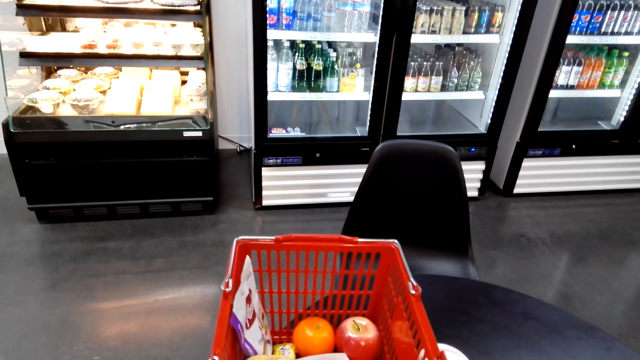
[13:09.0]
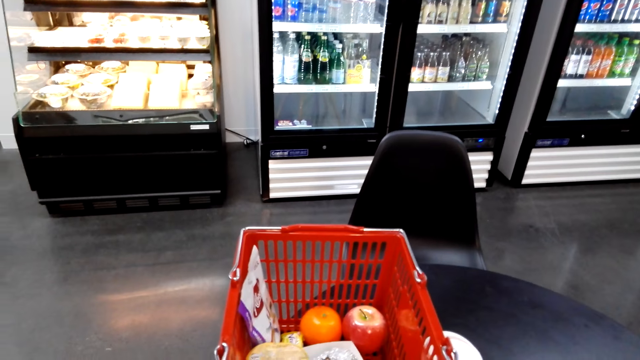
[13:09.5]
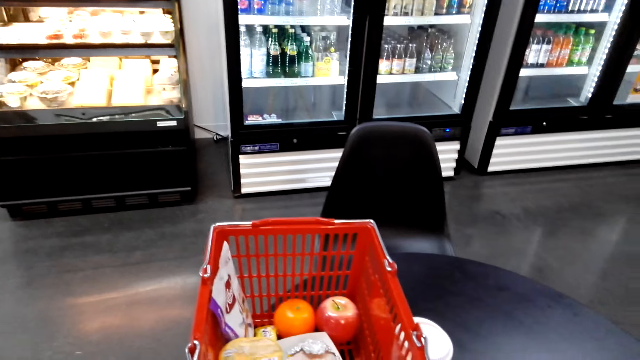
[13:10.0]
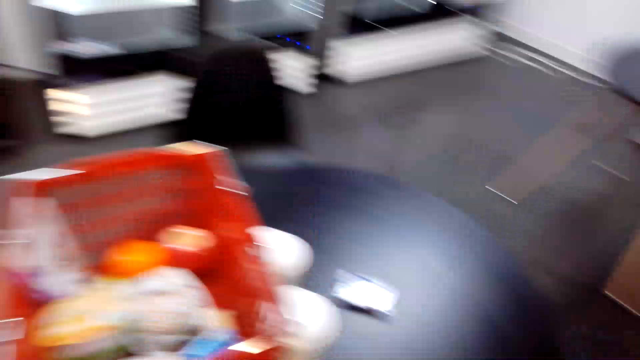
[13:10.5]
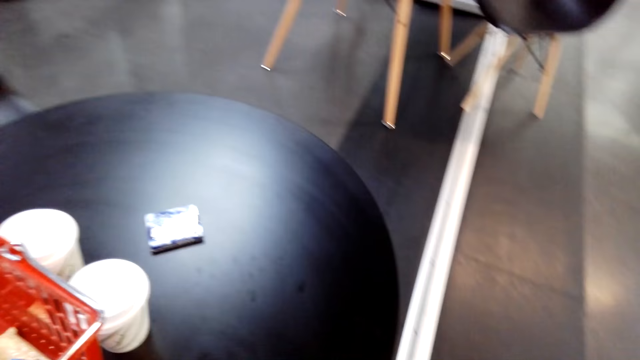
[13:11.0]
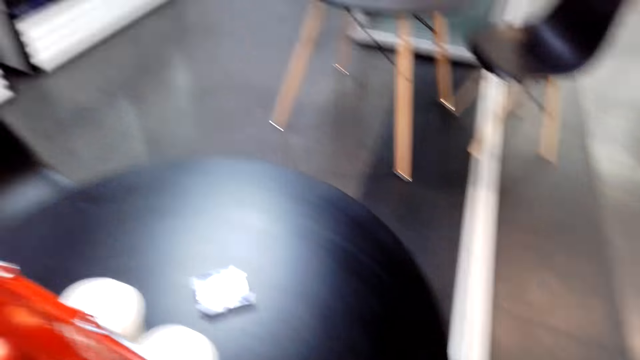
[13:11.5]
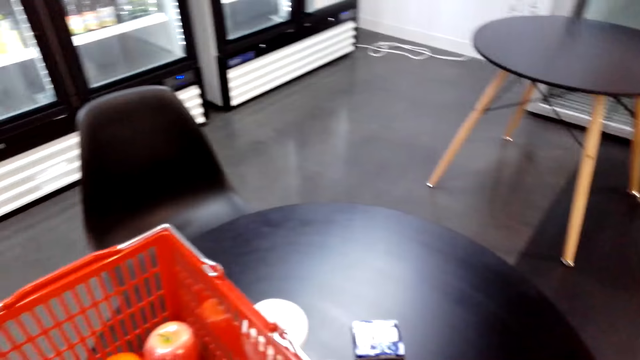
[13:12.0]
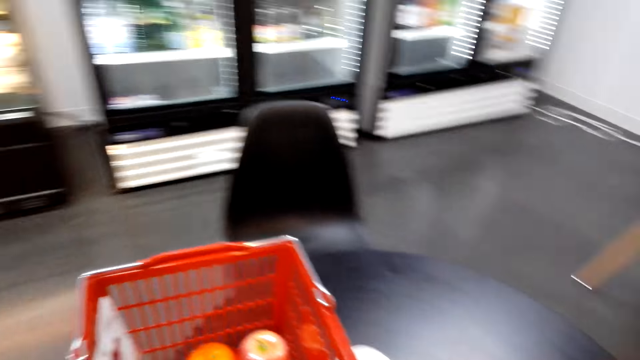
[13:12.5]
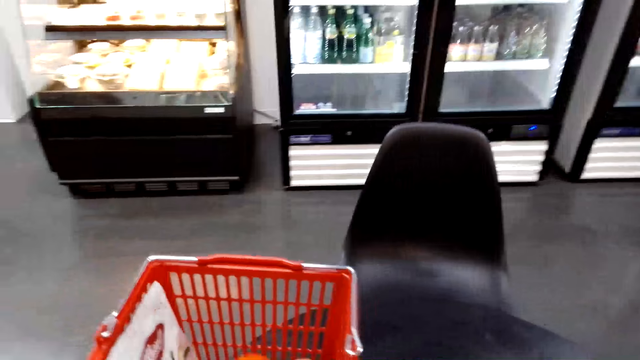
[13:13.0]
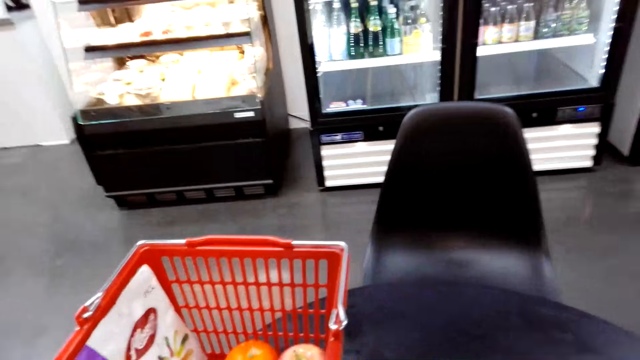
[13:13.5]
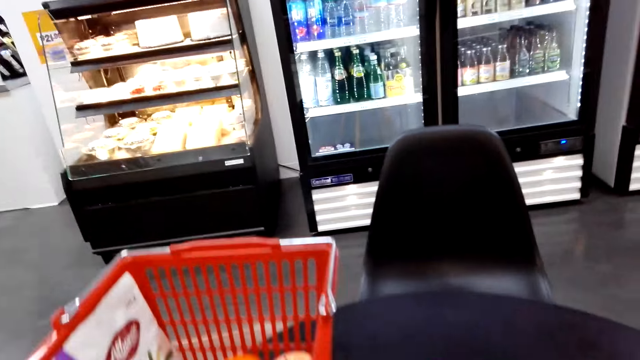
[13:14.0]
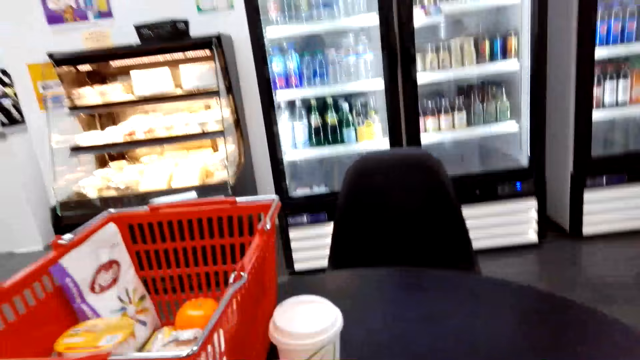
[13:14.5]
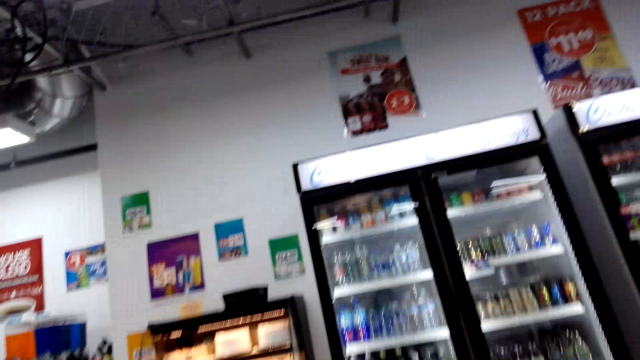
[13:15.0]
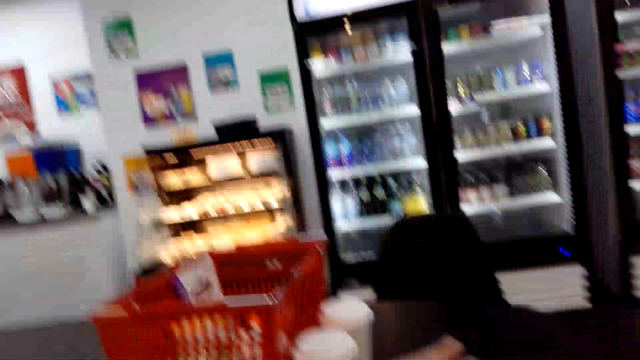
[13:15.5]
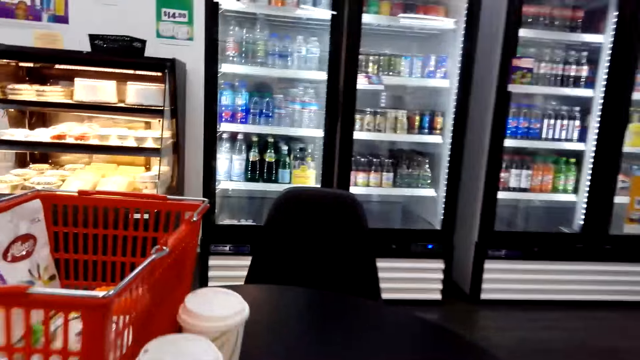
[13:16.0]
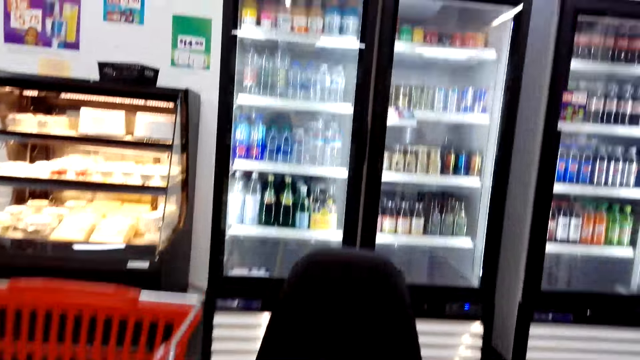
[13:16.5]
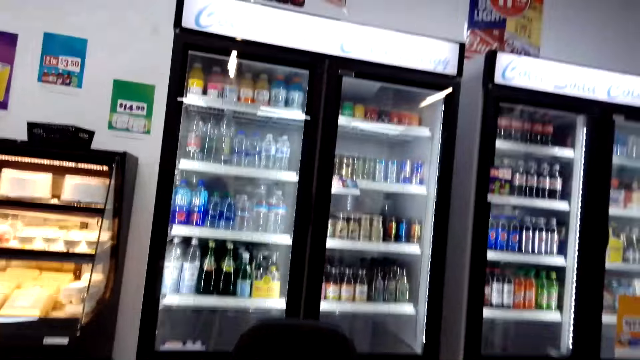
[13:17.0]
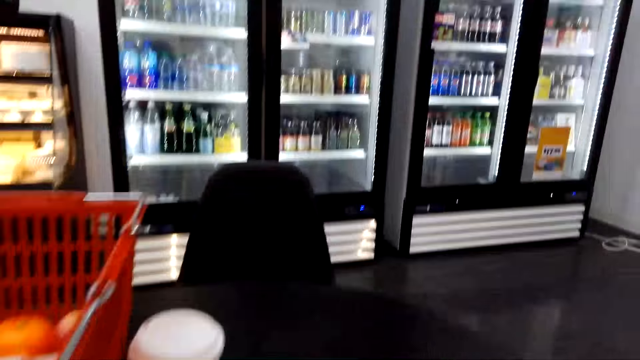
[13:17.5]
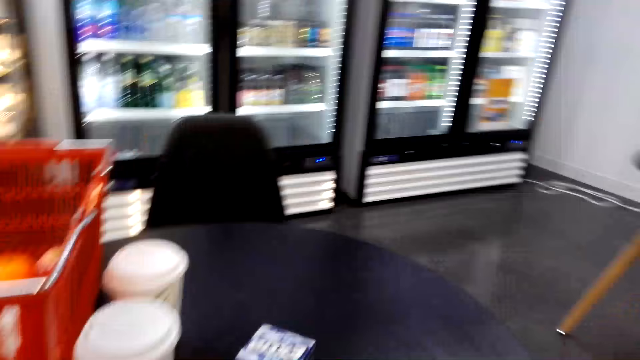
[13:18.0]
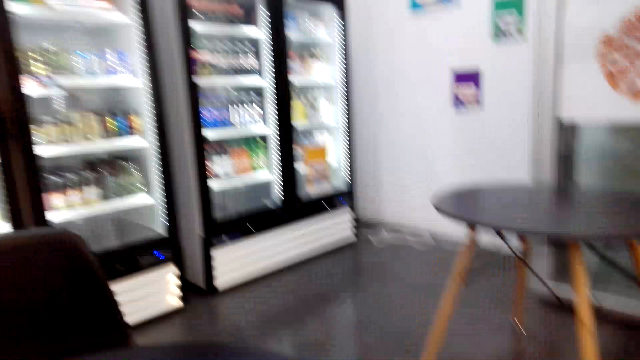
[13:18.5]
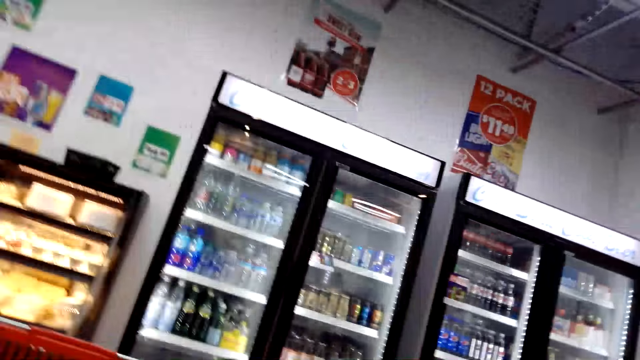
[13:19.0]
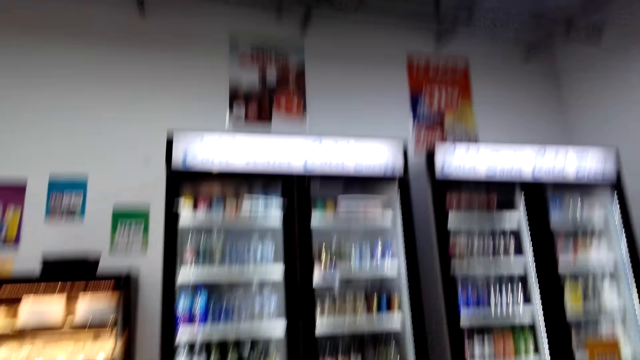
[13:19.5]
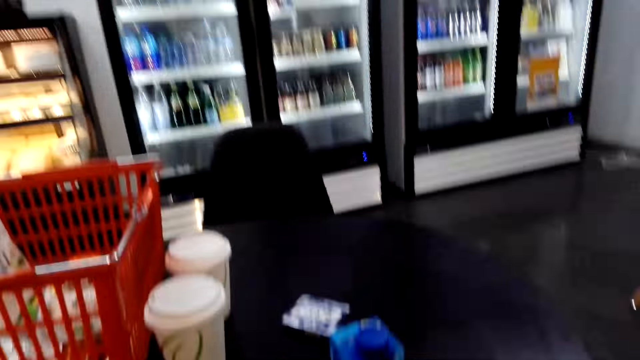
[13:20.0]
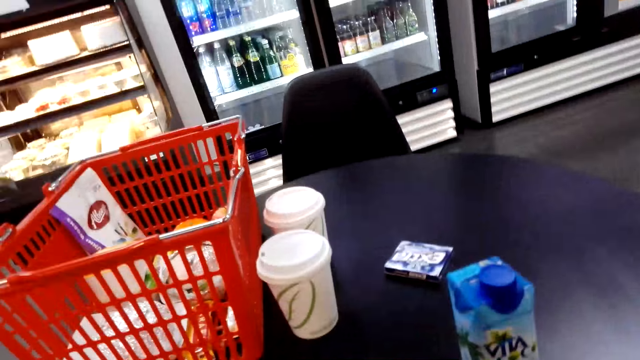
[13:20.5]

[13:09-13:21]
The camera wearer turns around.

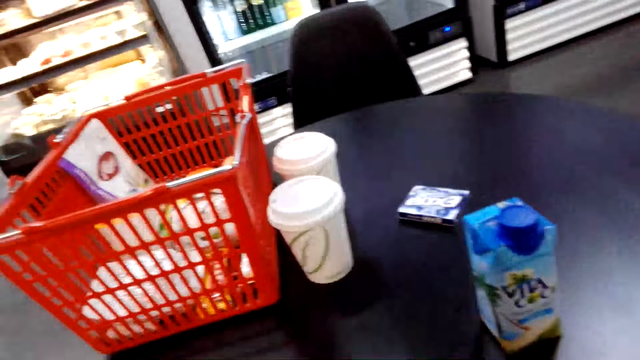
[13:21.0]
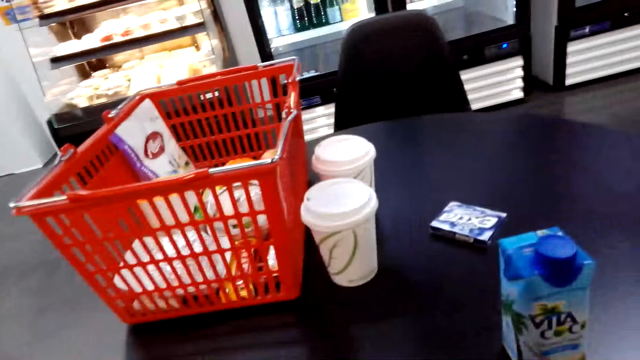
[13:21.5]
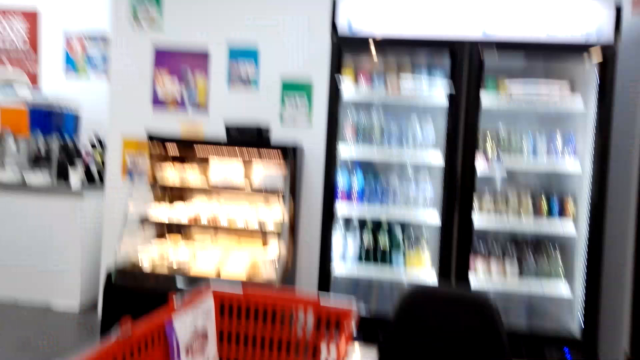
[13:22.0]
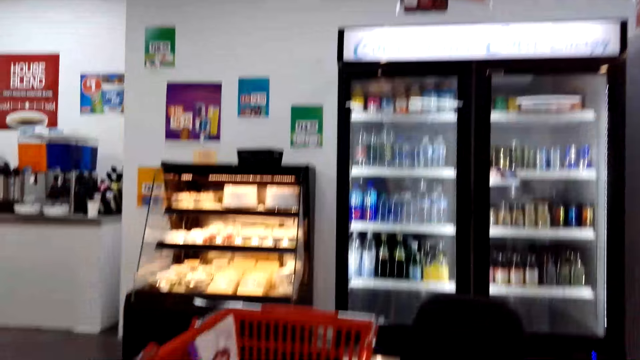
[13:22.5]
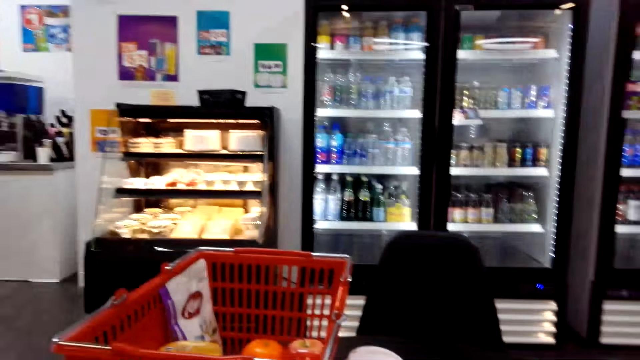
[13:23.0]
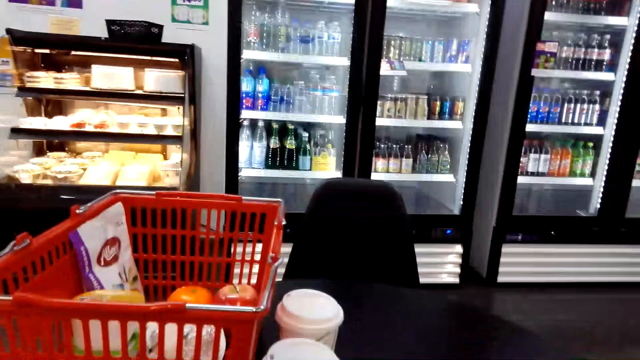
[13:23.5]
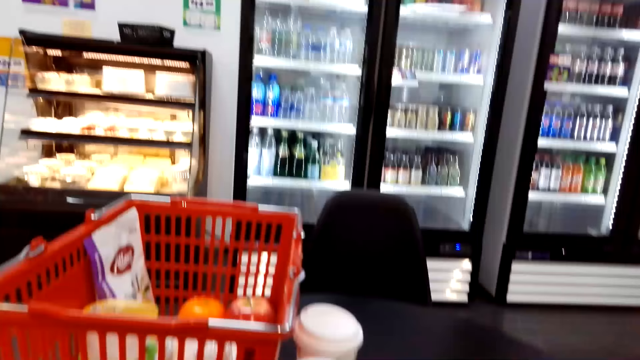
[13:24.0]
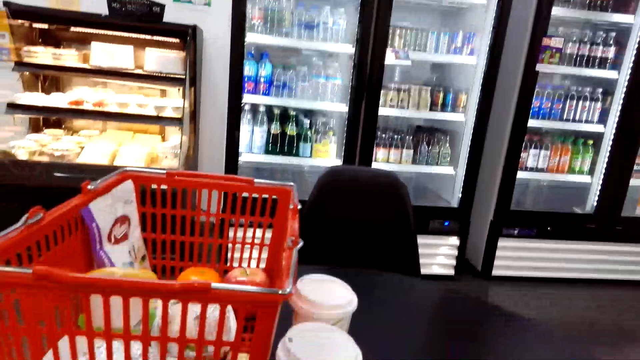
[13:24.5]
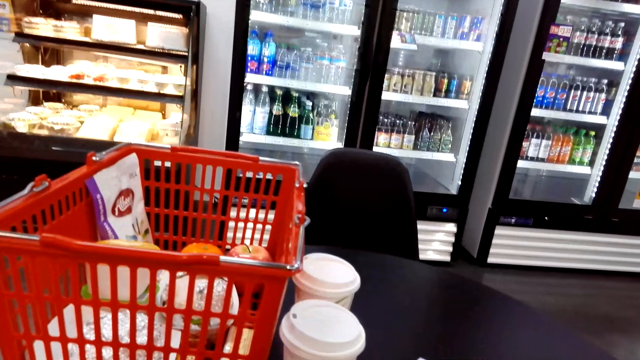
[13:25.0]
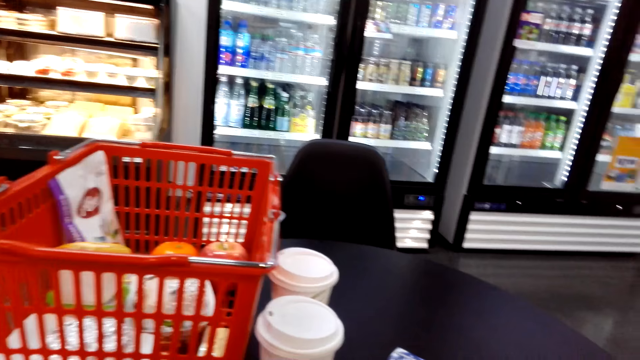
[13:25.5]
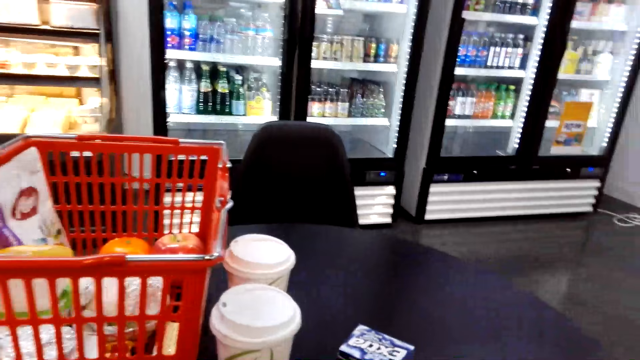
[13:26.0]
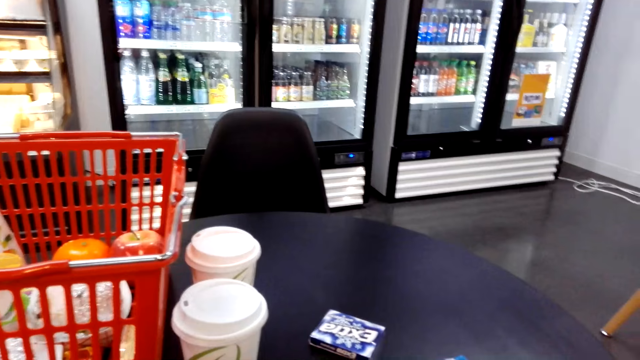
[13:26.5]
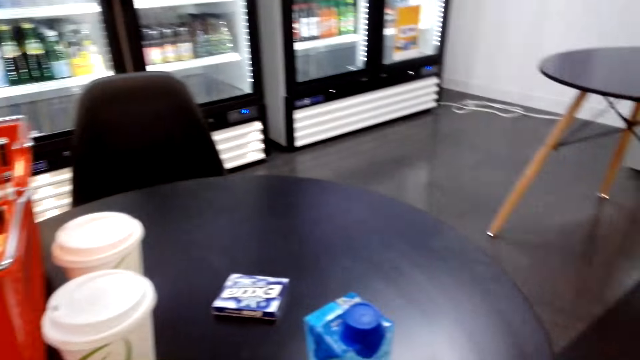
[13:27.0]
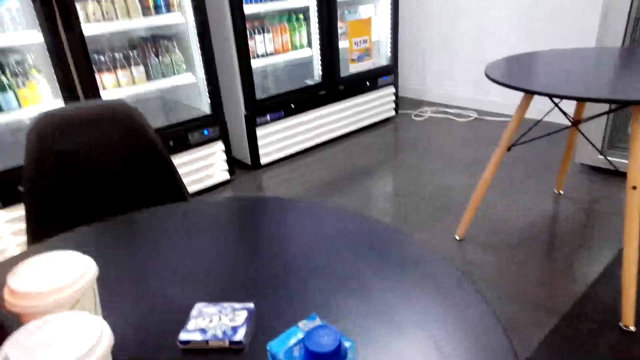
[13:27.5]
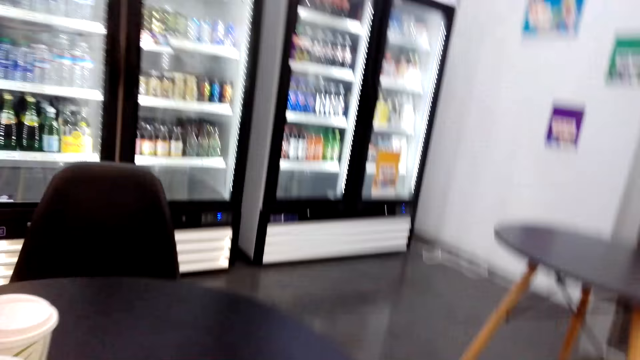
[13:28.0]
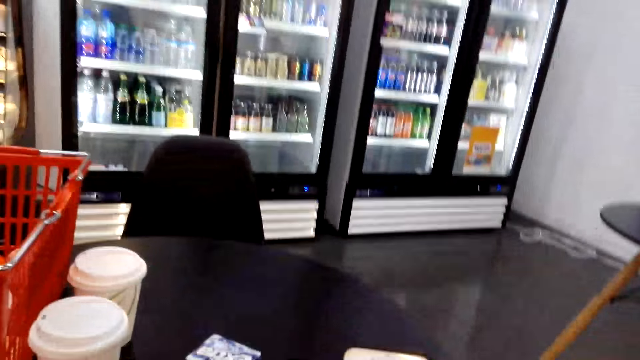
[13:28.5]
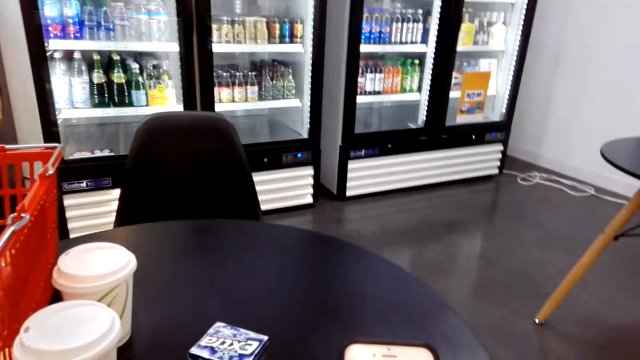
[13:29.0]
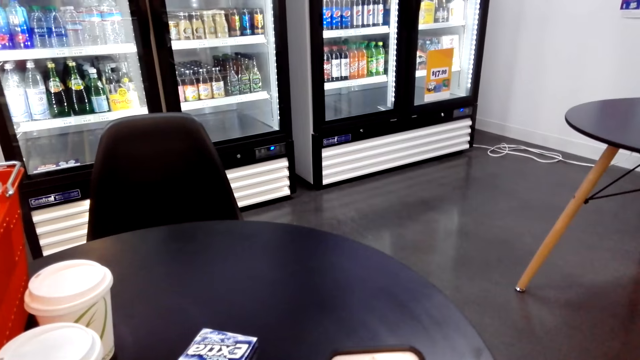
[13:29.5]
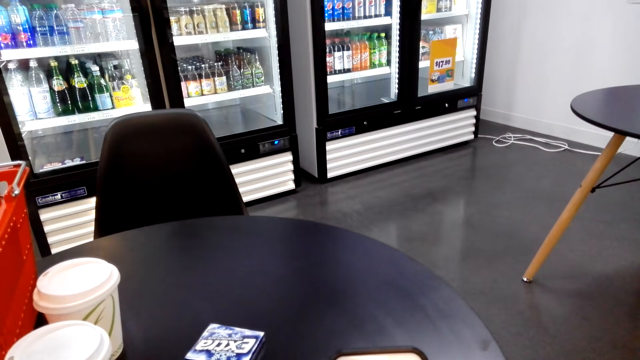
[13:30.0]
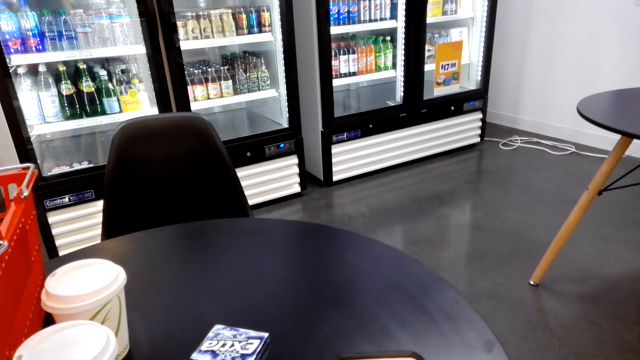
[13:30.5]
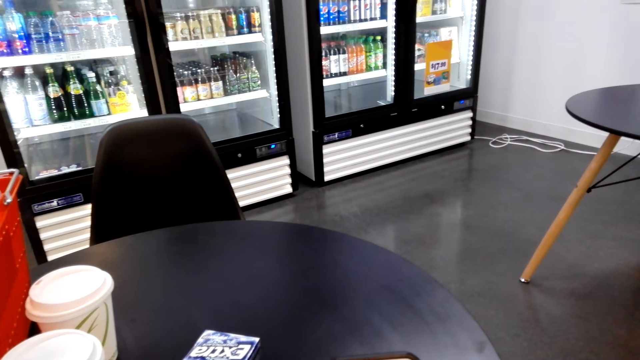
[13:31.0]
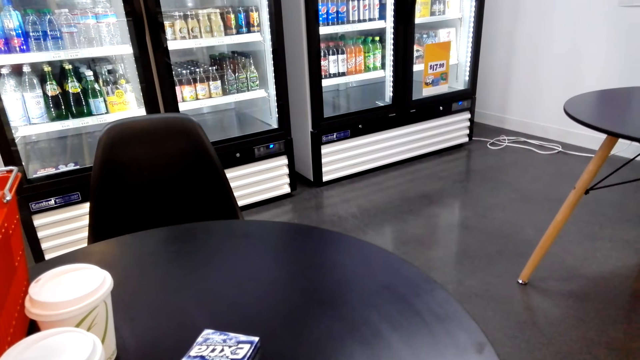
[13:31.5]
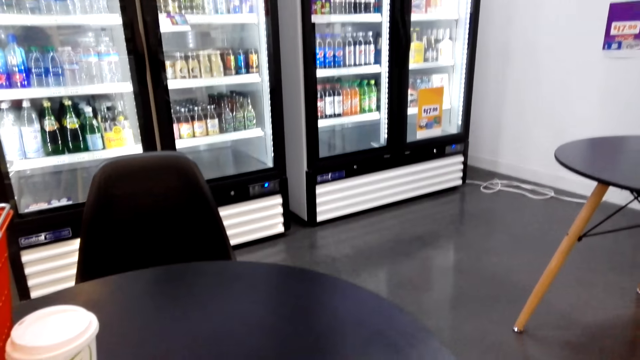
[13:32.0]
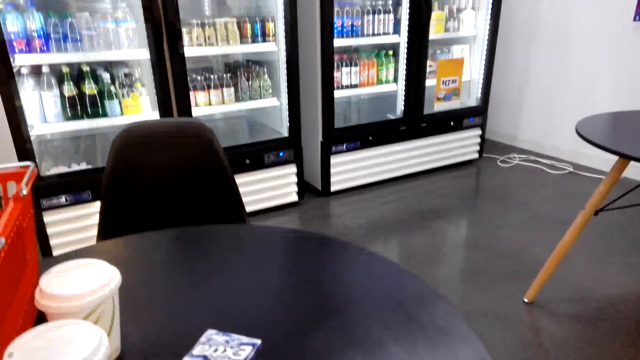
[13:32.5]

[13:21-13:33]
The camera wearer scrolls through her cellphone.
